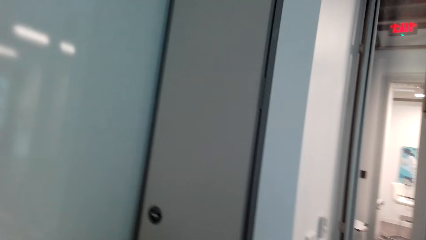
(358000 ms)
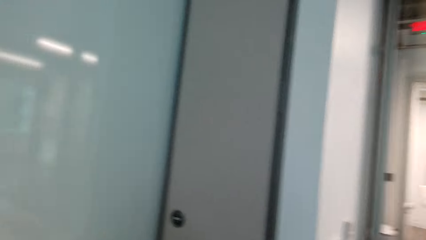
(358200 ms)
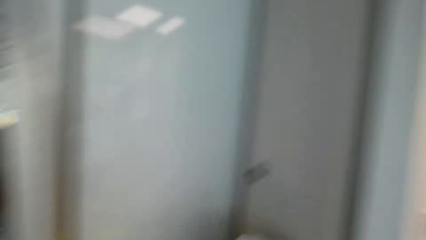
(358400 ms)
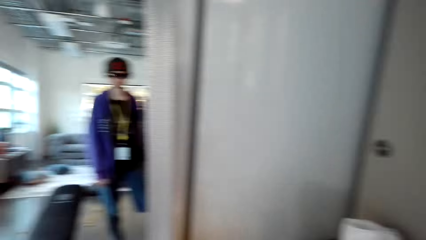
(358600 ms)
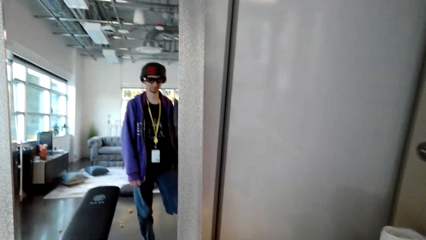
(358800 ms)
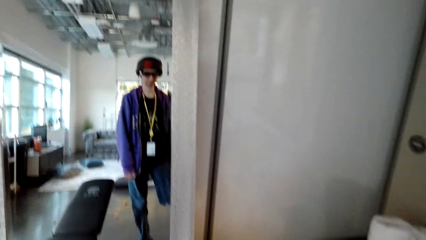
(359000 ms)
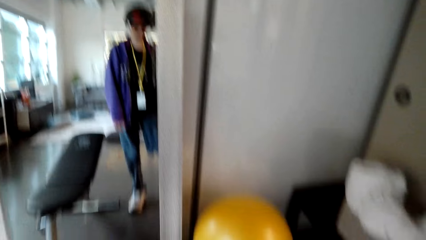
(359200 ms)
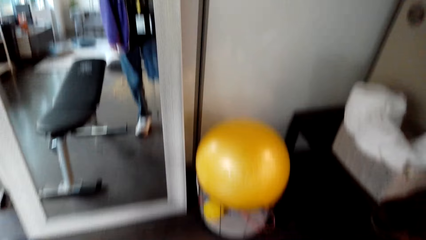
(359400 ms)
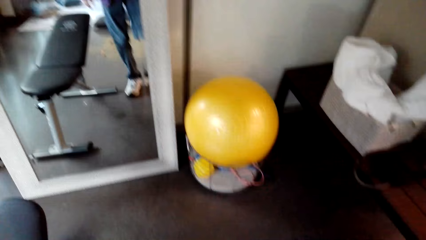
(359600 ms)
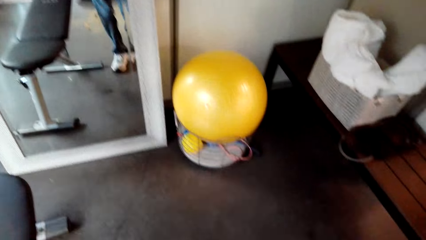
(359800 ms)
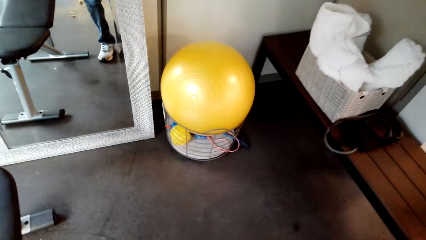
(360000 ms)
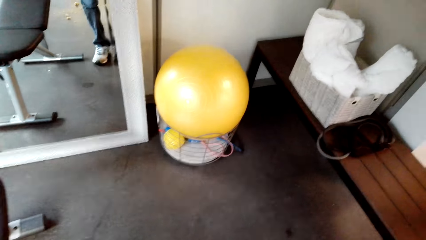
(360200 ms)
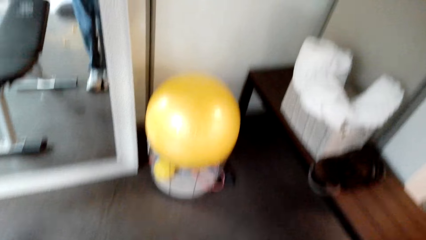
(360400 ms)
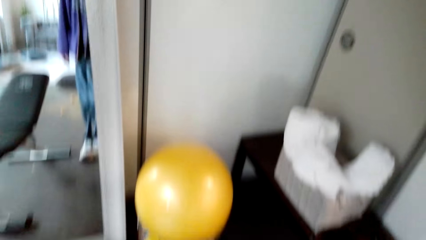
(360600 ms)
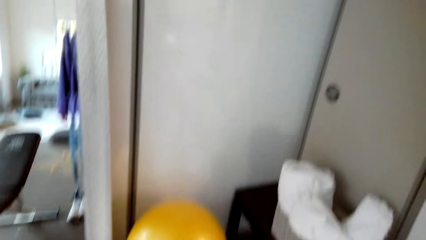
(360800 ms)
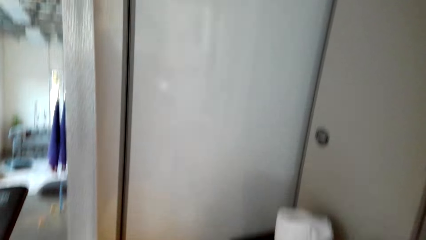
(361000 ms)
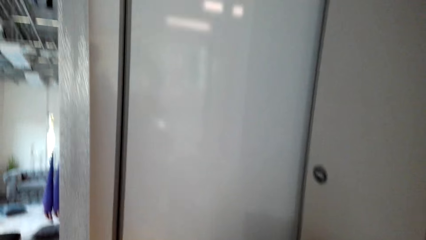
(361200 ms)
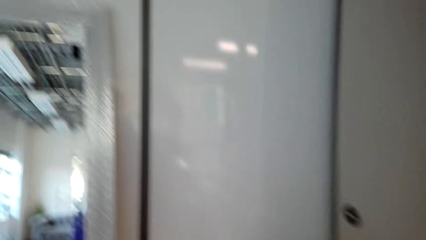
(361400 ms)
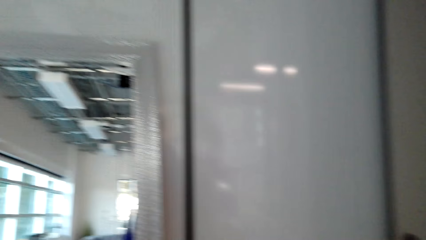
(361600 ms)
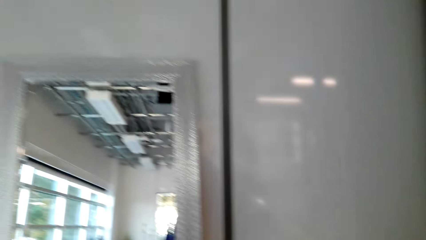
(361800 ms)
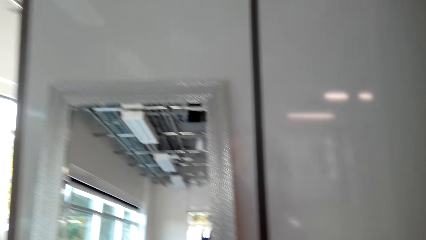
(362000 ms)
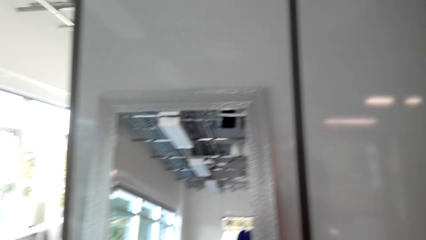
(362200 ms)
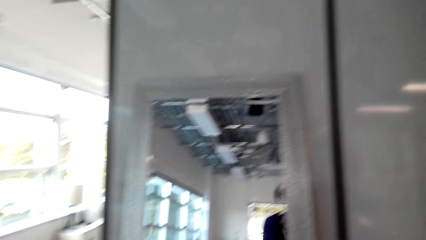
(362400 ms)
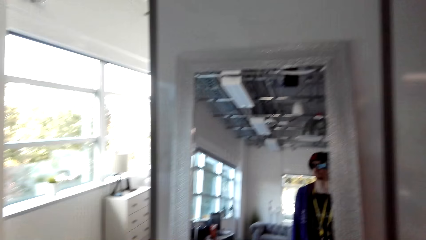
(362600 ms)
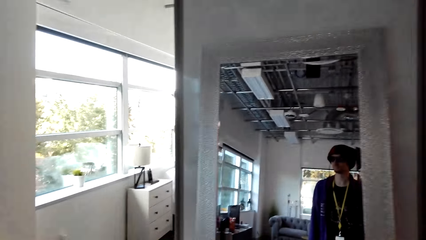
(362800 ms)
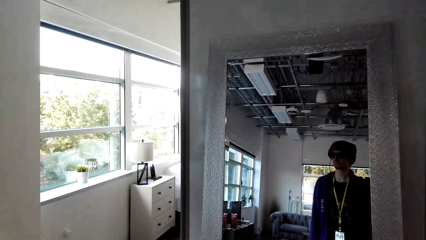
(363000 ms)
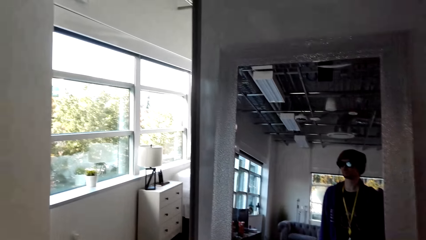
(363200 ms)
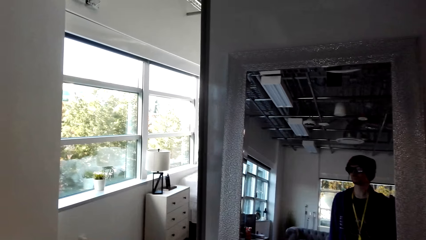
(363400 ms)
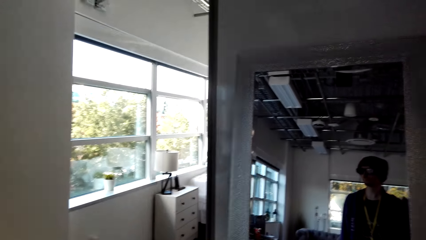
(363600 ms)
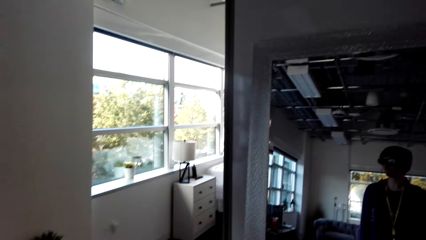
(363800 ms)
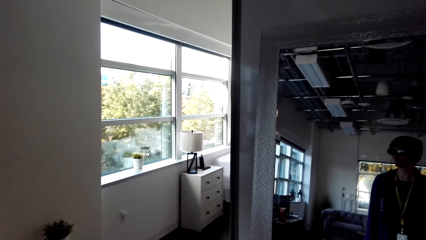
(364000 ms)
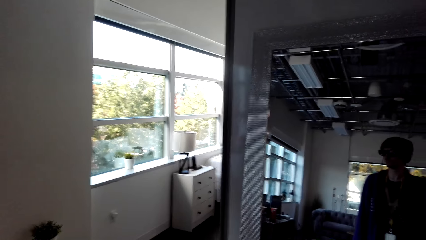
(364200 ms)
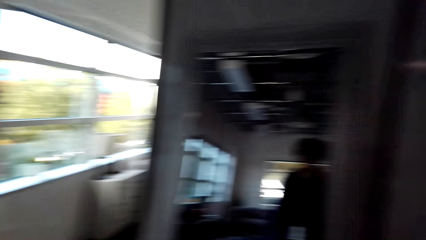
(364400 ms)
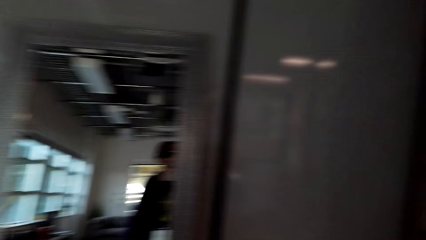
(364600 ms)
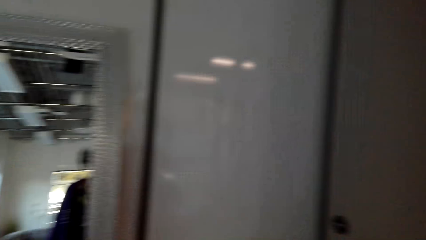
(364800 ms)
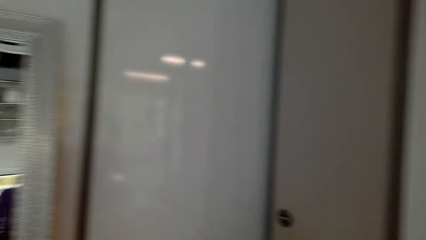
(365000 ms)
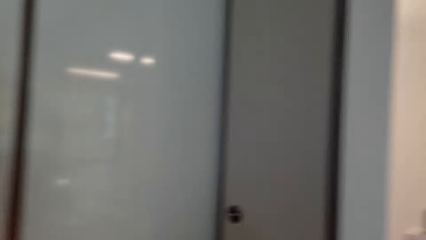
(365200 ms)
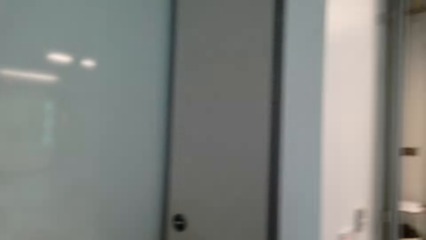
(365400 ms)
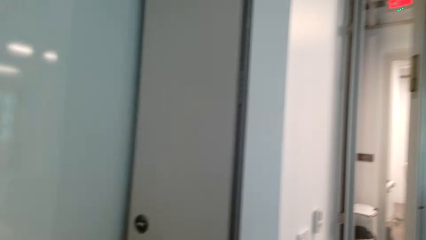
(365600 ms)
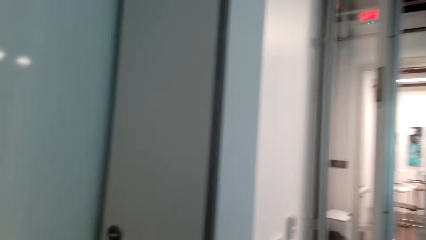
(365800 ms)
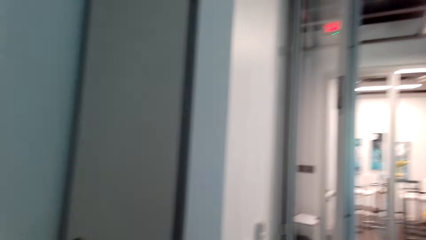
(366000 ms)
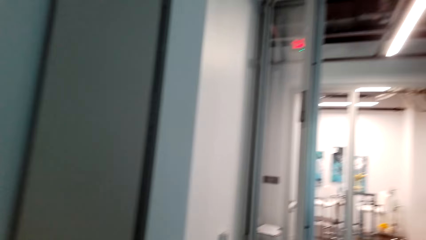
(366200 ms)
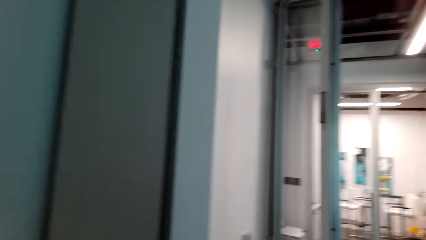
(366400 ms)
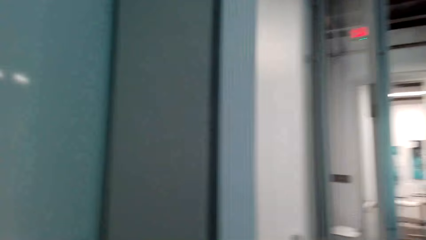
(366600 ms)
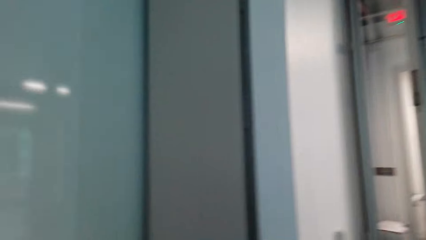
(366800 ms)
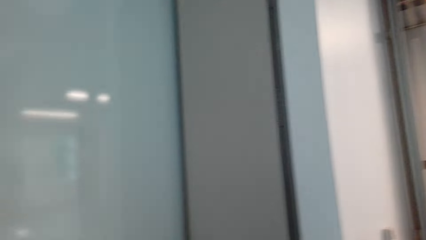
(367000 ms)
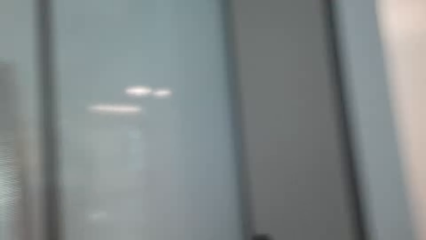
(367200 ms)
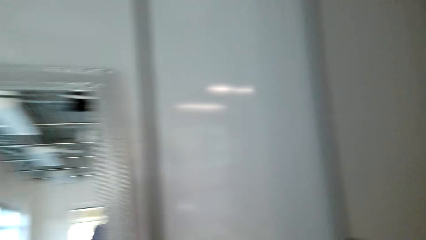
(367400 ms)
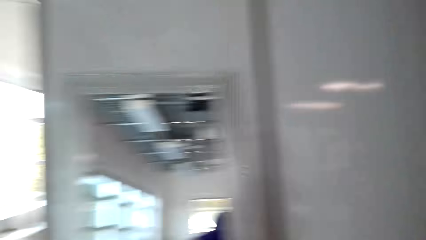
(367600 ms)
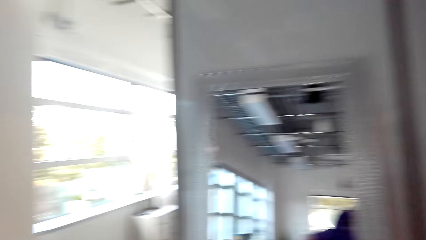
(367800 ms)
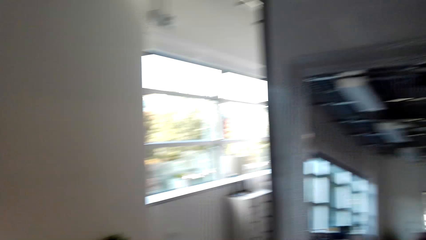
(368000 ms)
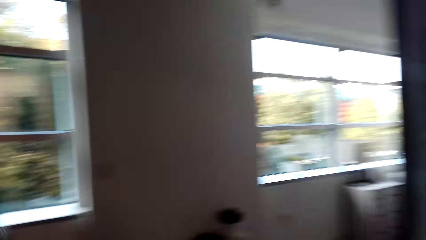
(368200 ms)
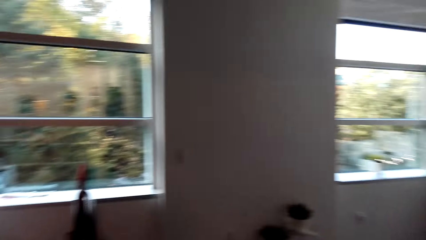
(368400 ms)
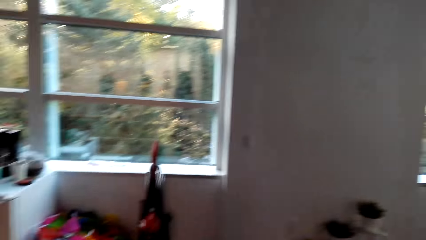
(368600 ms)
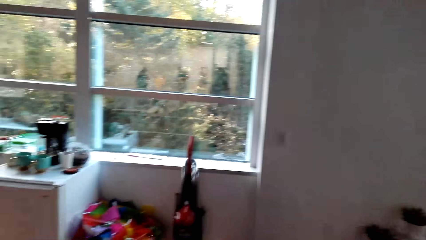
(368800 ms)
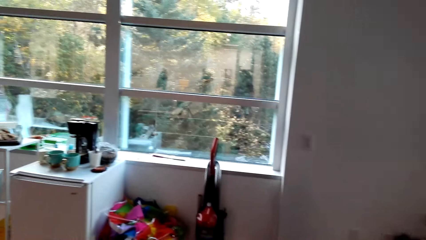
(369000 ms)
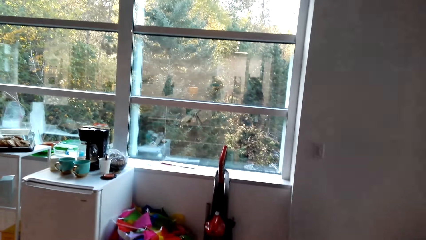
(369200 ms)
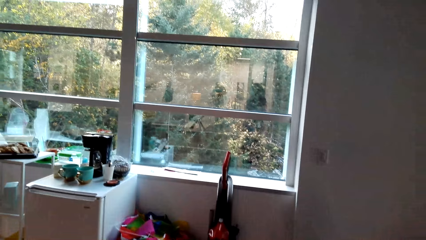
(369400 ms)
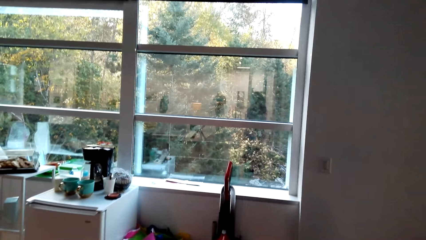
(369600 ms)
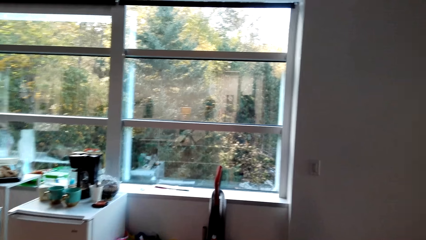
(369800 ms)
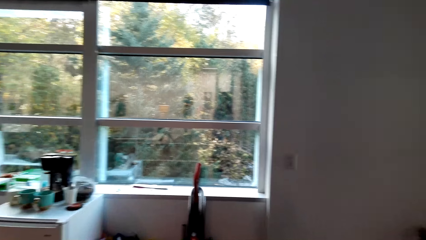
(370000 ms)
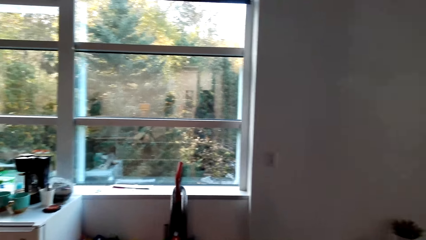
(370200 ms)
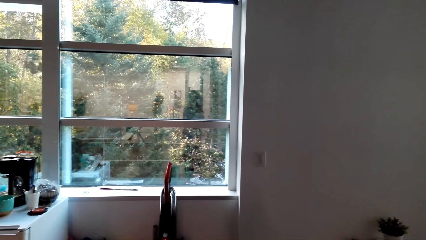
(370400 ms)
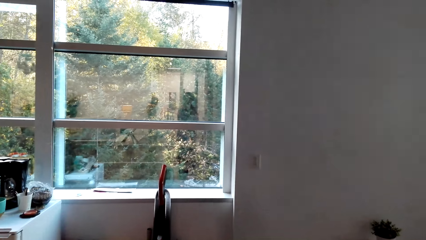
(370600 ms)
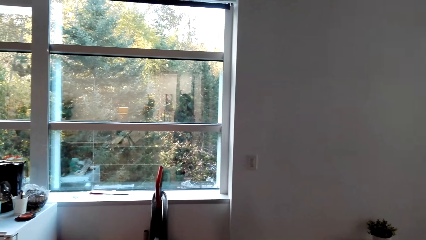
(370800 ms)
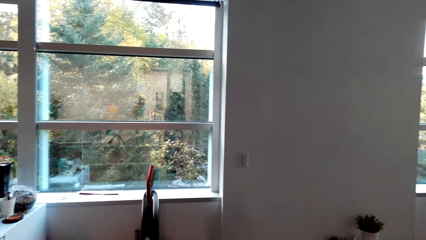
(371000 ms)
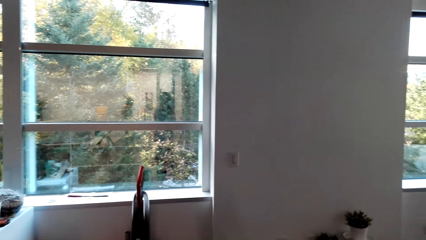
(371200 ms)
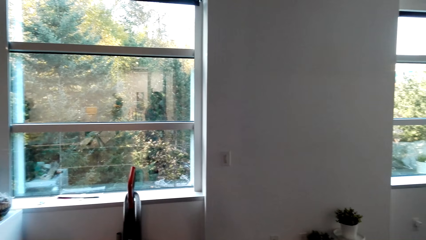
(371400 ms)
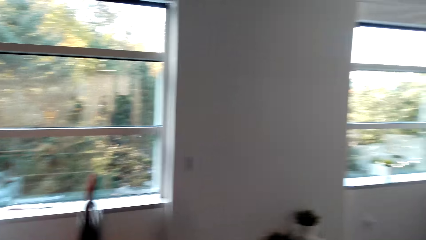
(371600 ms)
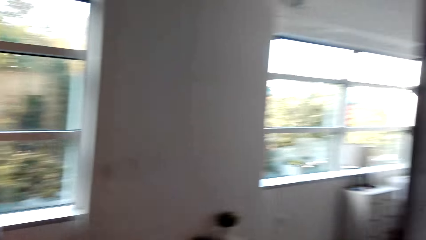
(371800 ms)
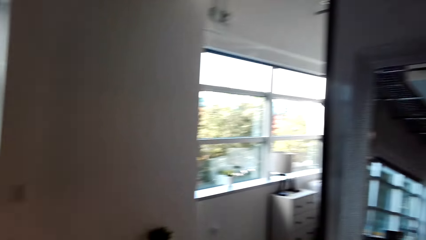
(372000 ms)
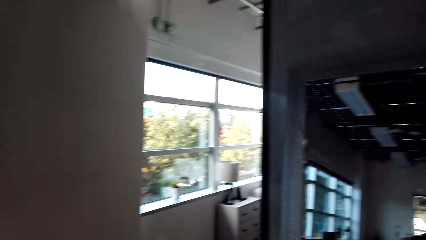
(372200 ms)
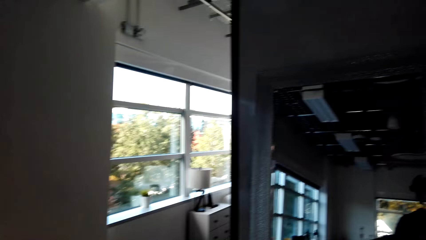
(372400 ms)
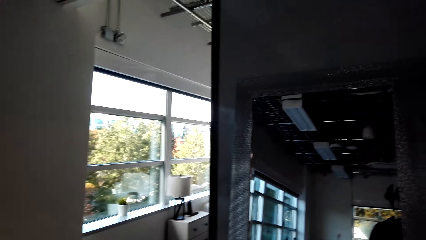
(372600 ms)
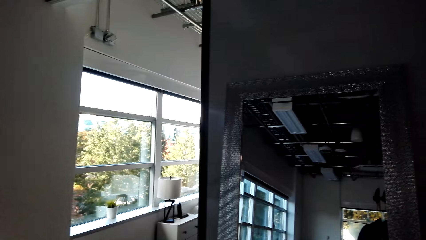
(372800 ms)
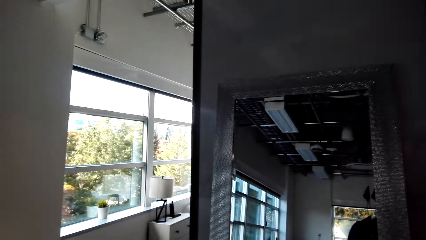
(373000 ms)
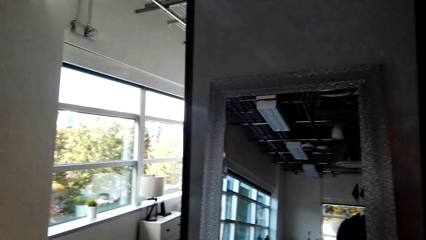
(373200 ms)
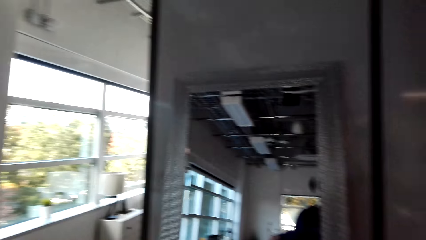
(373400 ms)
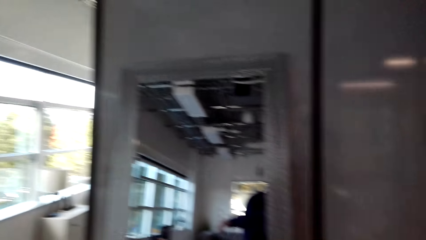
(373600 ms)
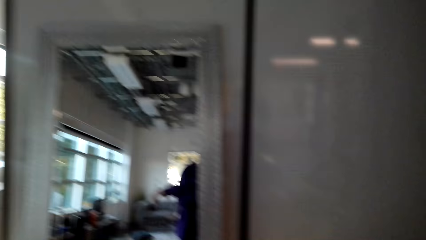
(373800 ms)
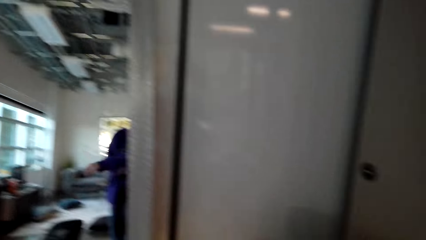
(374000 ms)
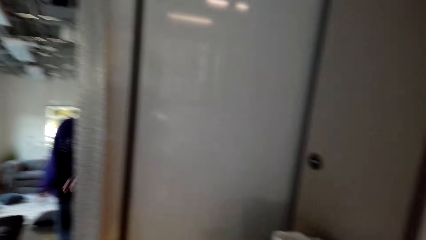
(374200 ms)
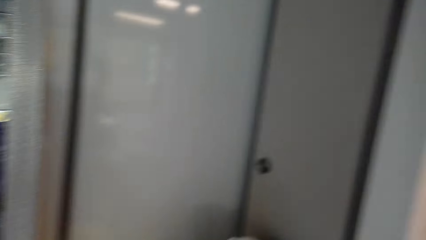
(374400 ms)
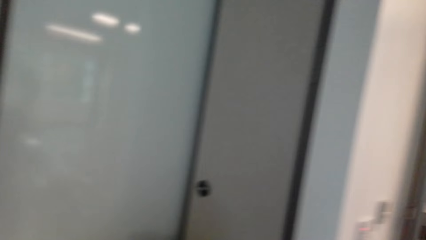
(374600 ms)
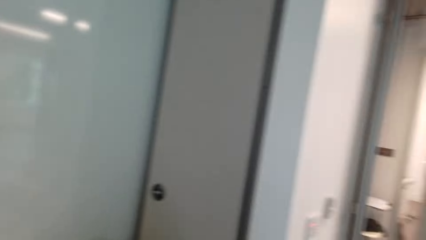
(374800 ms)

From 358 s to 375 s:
The camera wearer looks at the wall. They look at the mirror. They look at the ball. They look at the floor. They look around the house. They look at the window.
